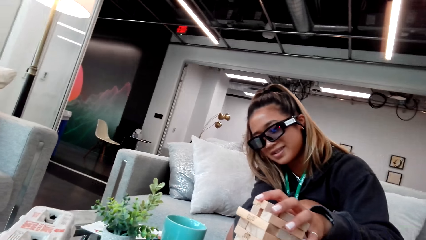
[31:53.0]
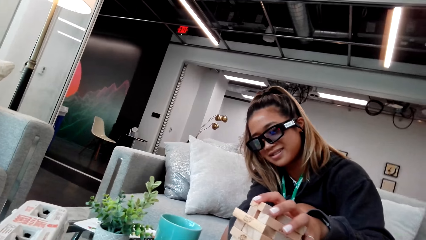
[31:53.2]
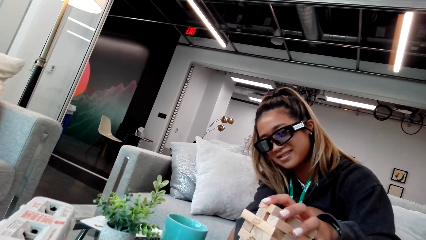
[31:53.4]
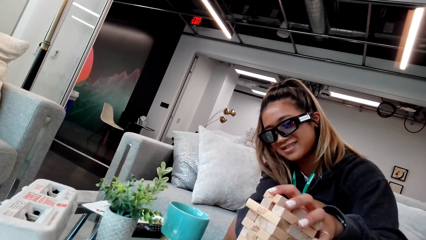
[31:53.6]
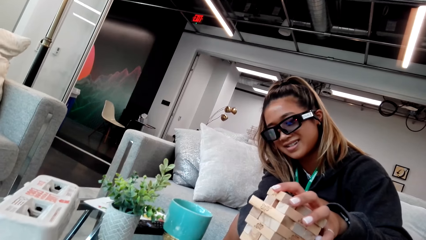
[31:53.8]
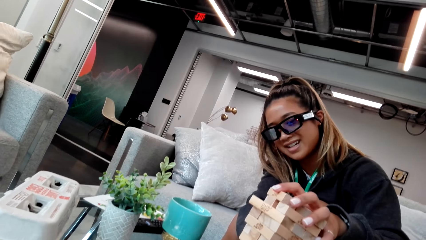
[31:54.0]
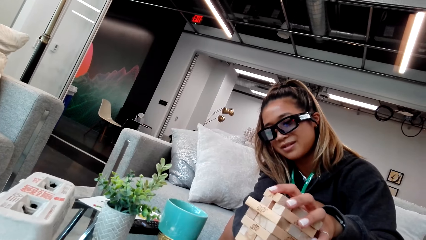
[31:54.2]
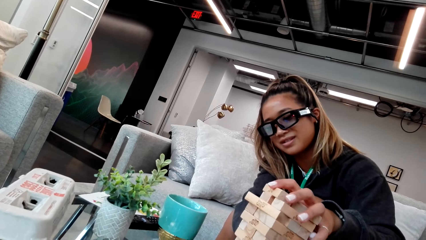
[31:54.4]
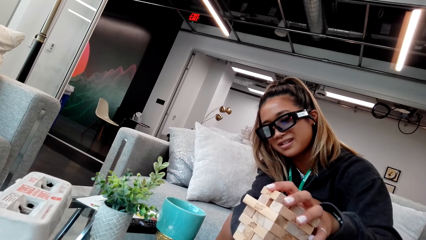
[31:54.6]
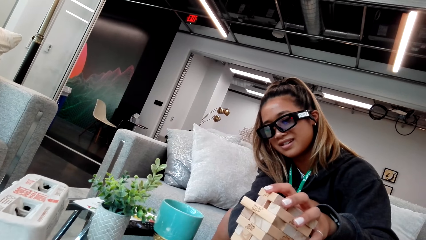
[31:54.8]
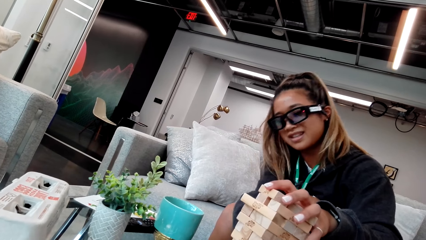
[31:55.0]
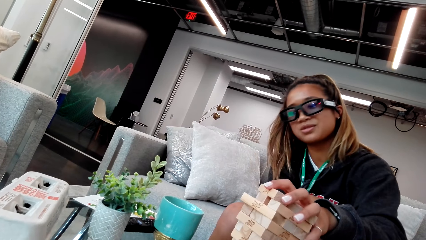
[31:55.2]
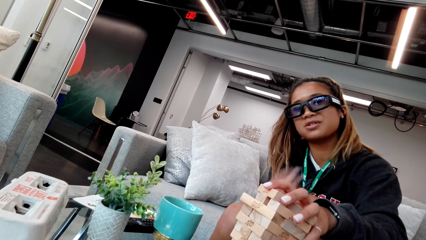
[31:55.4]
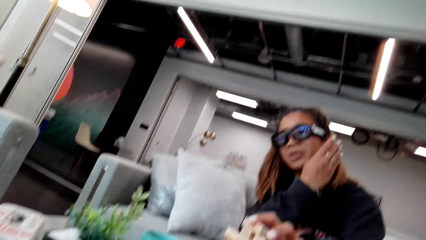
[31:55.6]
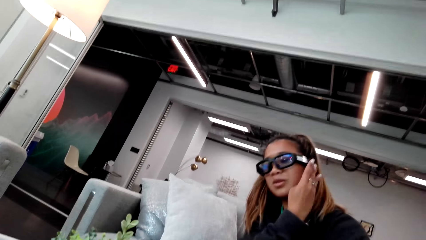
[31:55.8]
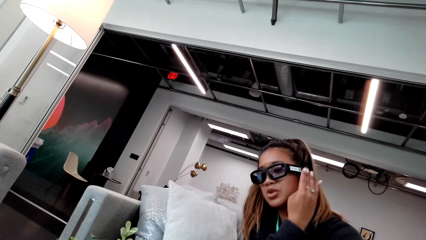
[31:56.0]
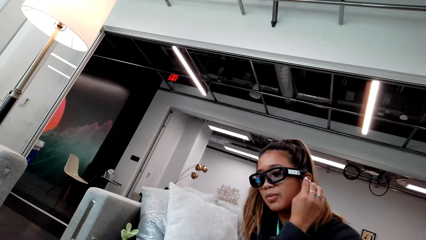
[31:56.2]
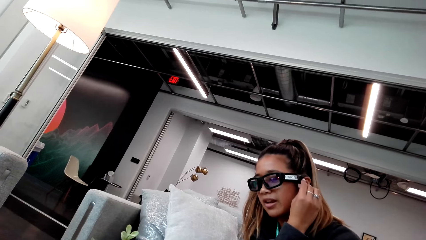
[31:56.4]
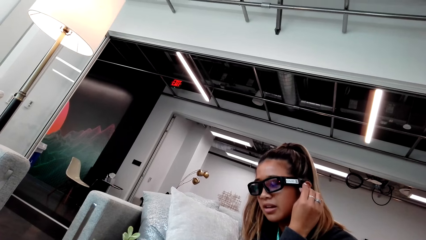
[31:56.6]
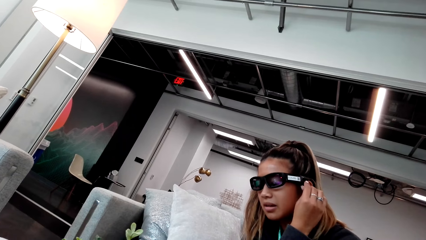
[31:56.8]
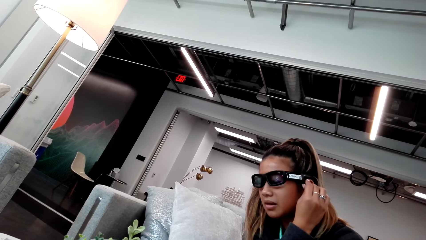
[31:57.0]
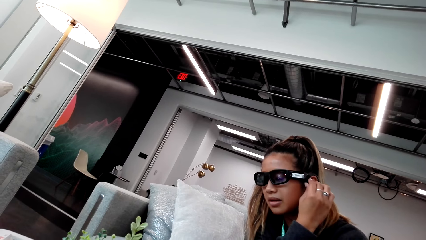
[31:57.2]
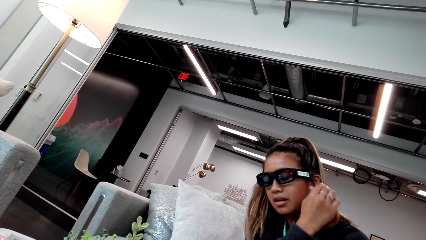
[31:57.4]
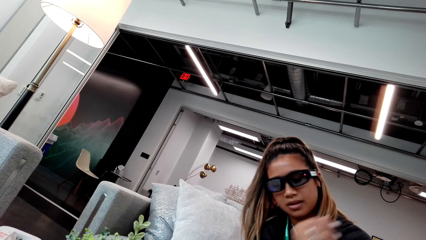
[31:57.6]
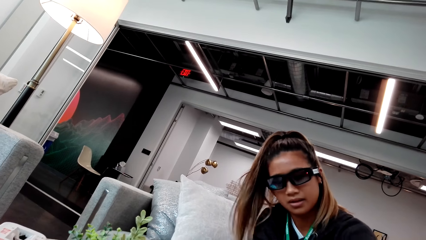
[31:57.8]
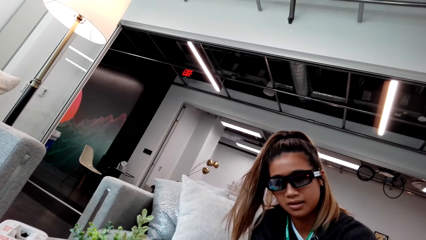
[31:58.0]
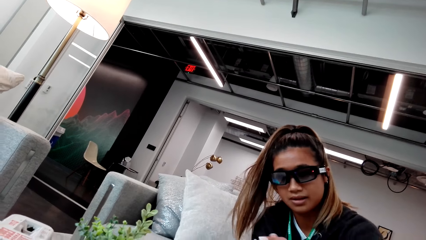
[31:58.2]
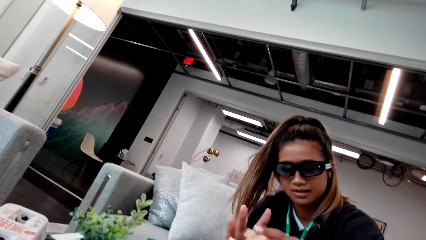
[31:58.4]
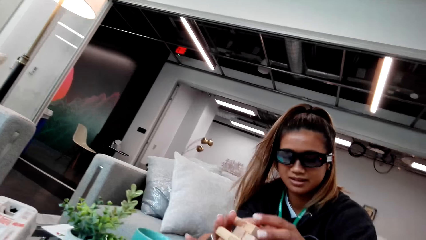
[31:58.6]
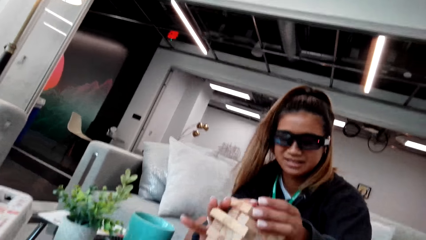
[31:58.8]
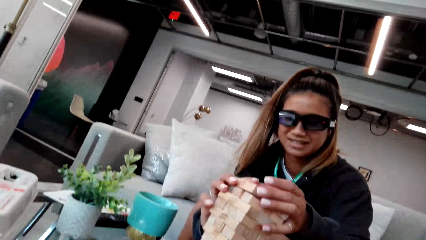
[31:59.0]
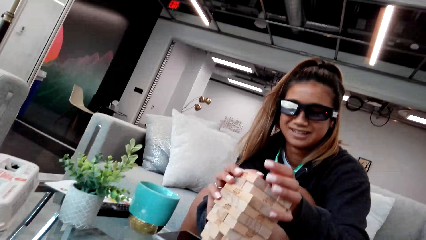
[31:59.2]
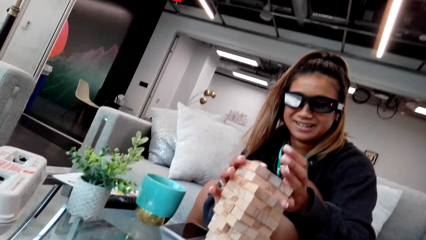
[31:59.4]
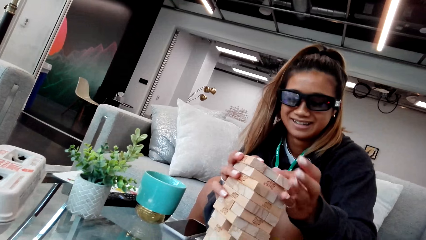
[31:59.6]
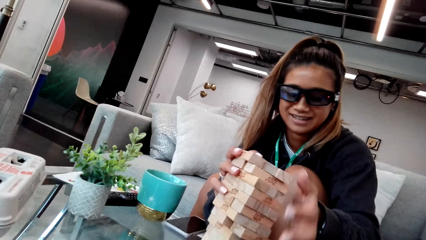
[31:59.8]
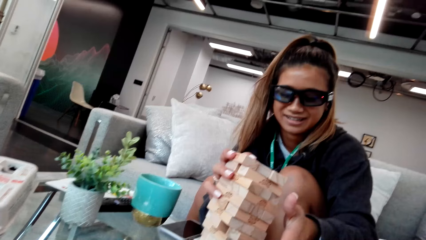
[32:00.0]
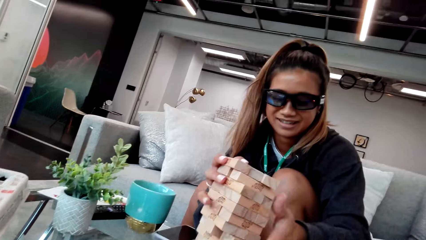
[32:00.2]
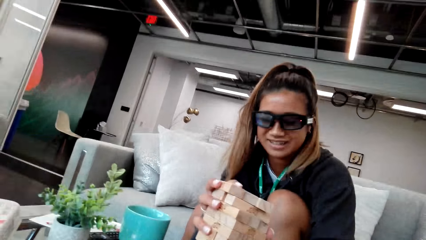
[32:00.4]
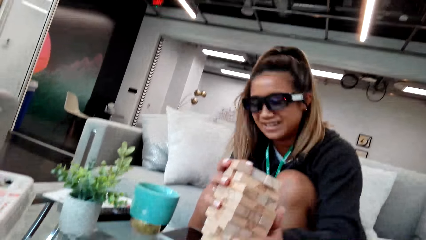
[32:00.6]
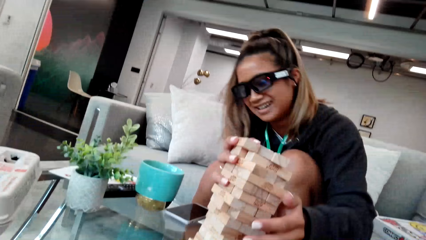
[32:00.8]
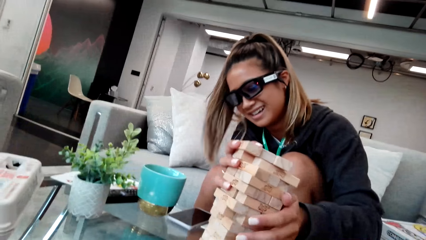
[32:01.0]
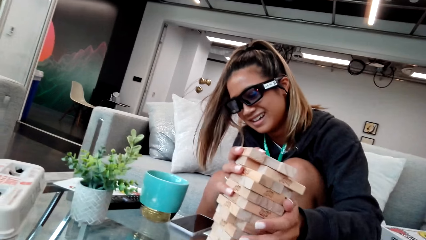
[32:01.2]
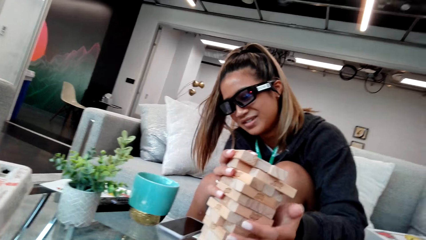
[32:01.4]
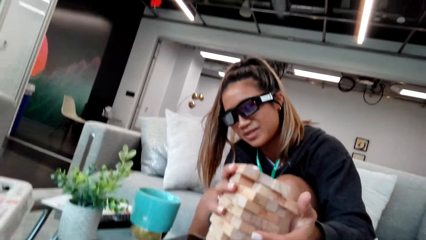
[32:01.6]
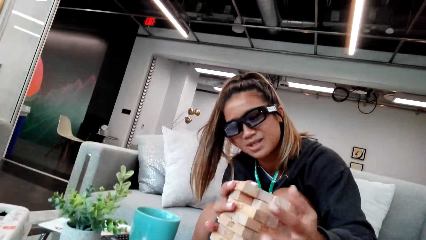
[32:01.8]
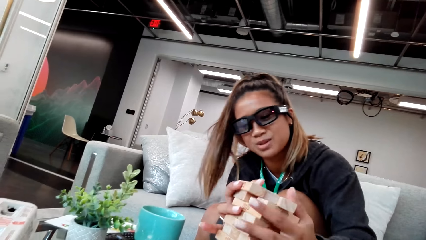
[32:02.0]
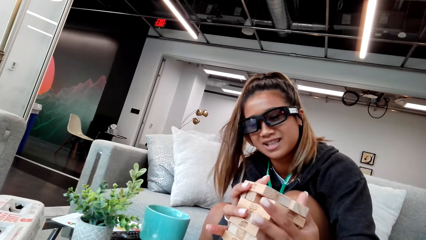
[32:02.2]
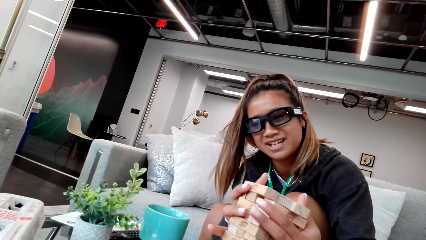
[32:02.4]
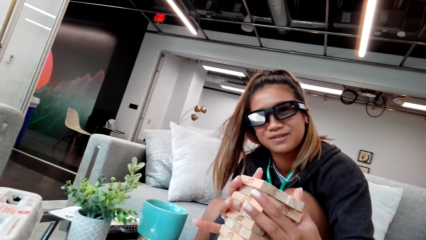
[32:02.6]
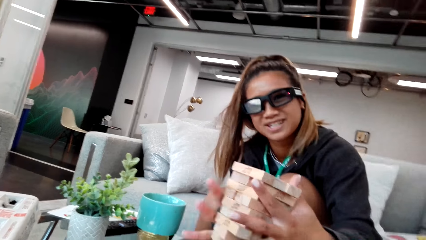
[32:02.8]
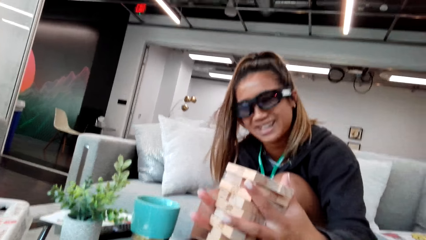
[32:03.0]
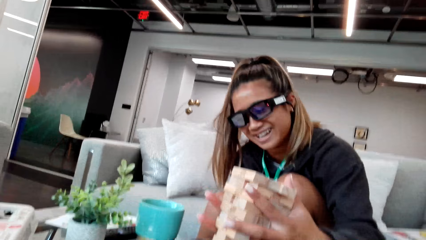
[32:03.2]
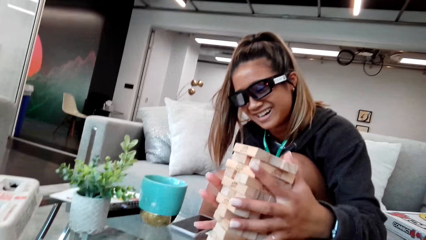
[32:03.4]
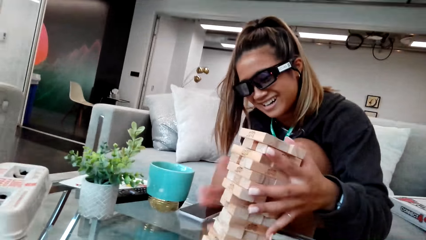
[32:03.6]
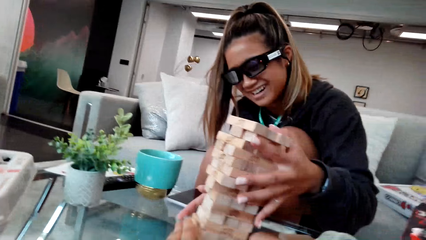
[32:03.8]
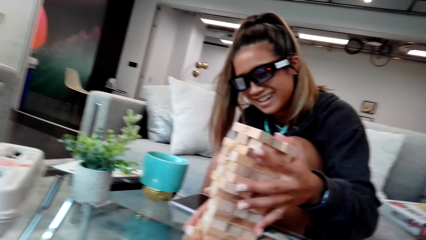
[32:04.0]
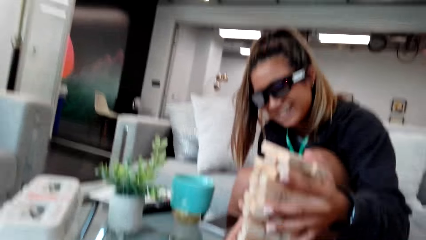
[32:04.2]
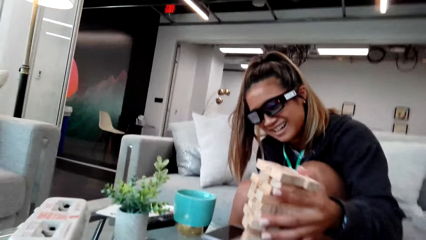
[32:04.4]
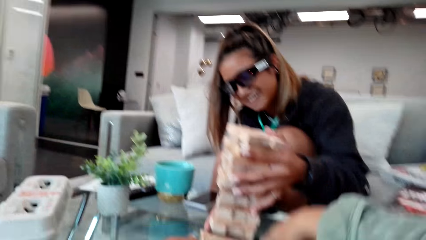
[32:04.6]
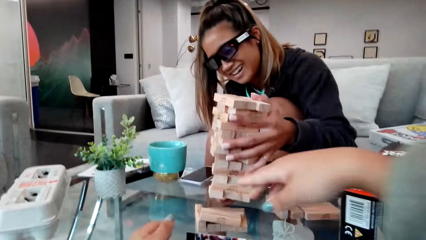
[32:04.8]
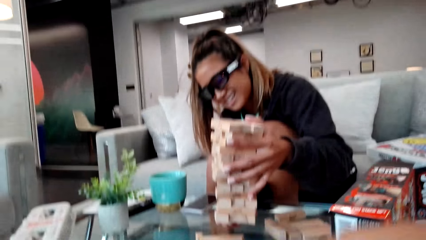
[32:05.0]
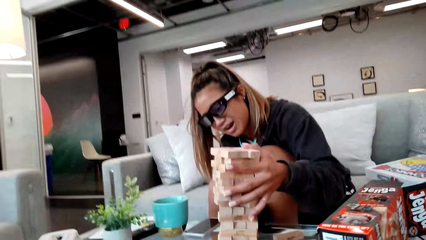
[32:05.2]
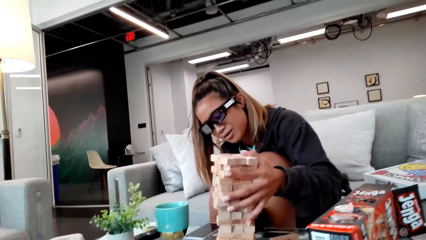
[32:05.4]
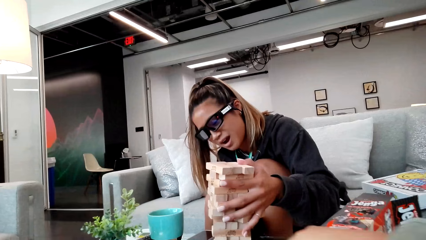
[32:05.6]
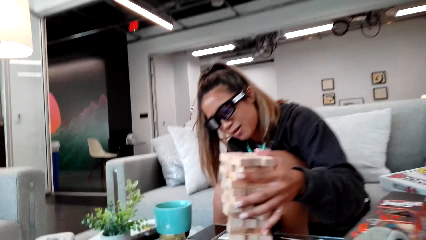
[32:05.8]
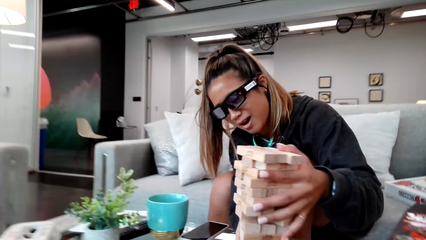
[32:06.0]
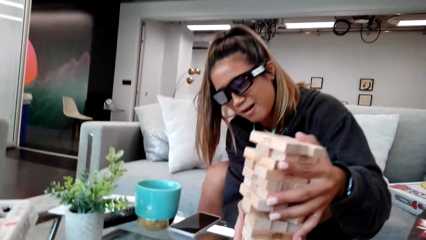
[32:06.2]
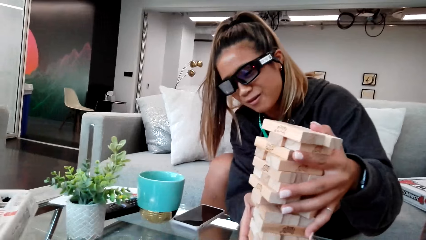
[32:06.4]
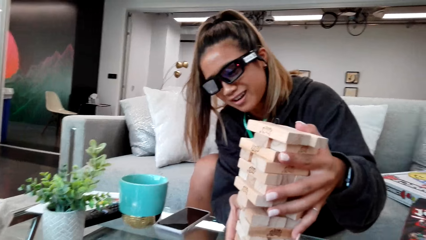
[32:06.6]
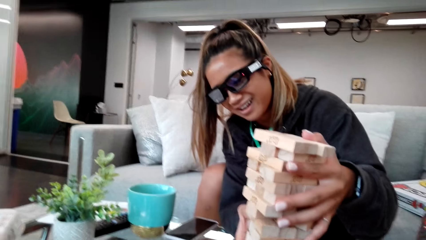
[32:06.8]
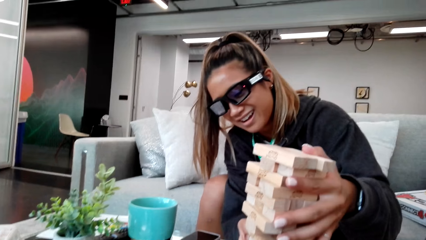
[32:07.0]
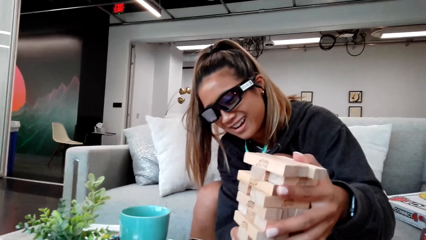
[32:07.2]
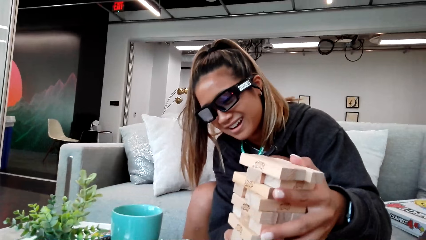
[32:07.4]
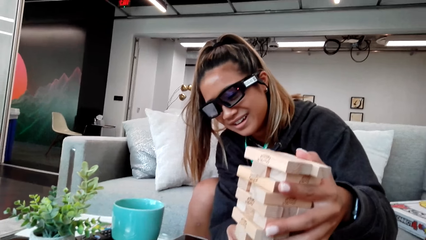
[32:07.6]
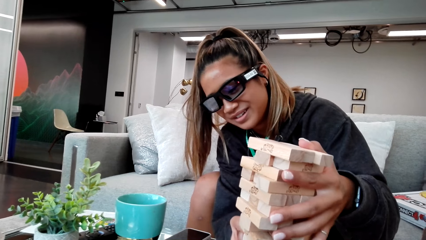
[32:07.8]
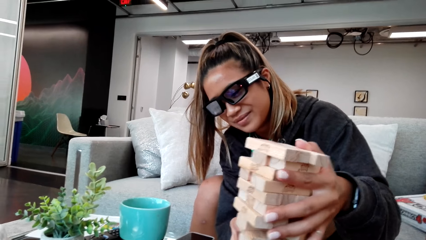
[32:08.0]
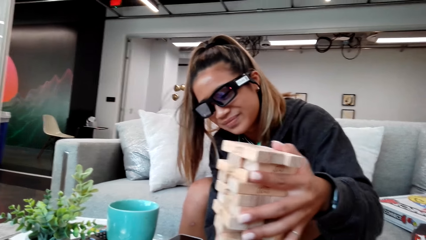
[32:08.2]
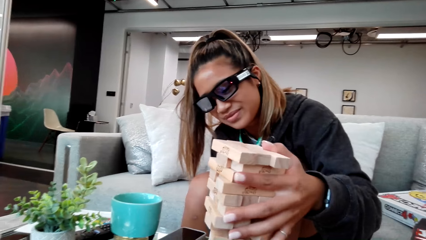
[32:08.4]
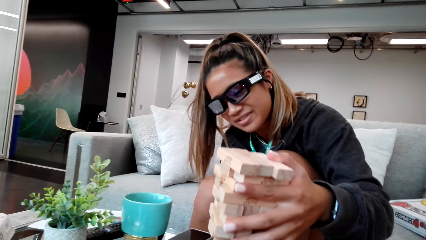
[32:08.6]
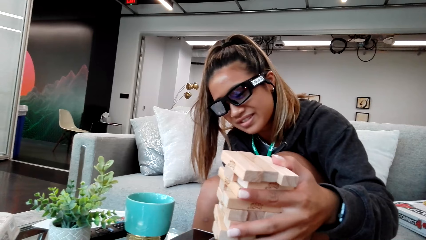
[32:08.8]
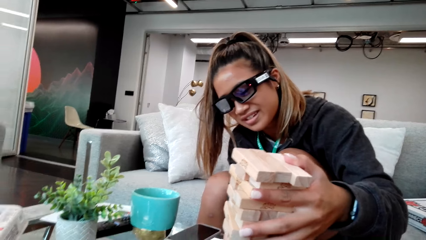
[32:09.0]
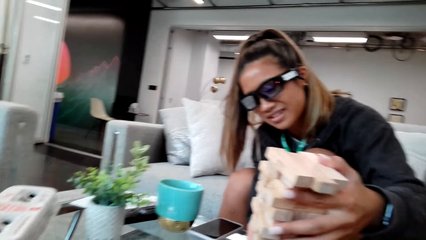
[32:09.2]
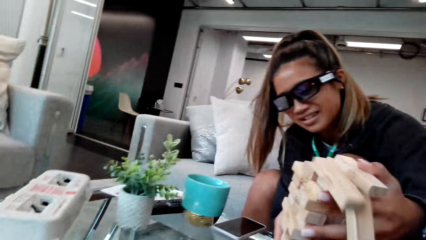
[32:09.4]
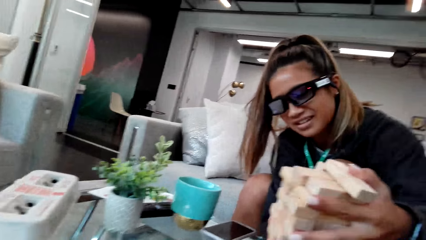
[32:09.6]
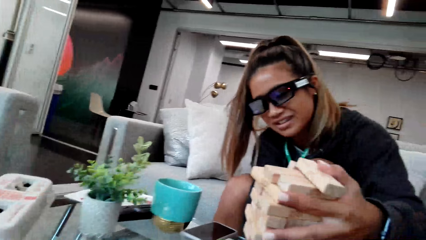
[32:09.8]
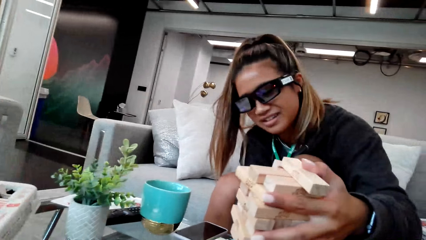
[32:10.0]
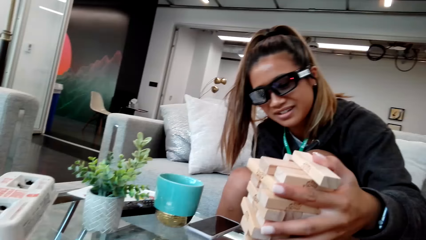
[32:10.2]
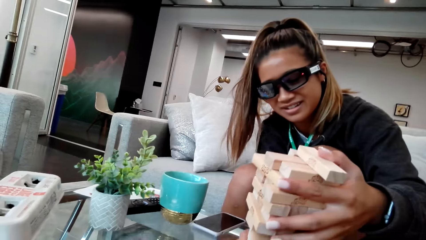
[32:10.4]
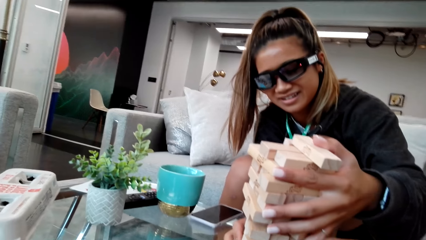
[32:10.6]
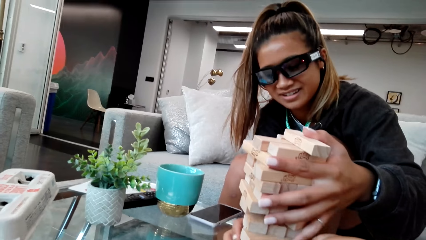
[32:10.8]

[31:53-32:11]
A person adjusts the glasses. The camera wearer arranges the jenga game blocks.
